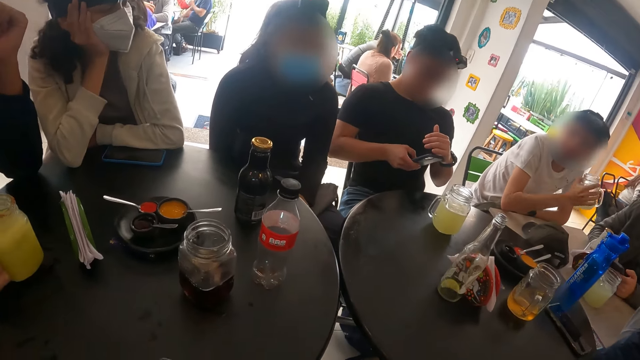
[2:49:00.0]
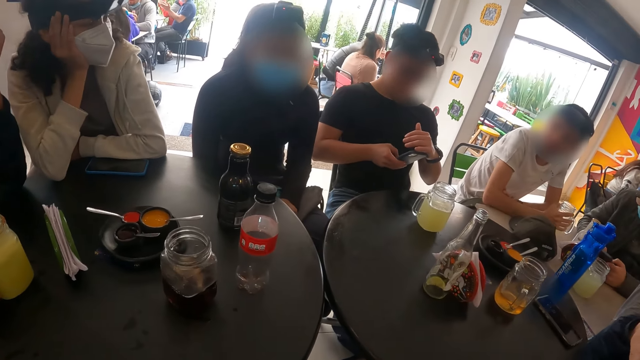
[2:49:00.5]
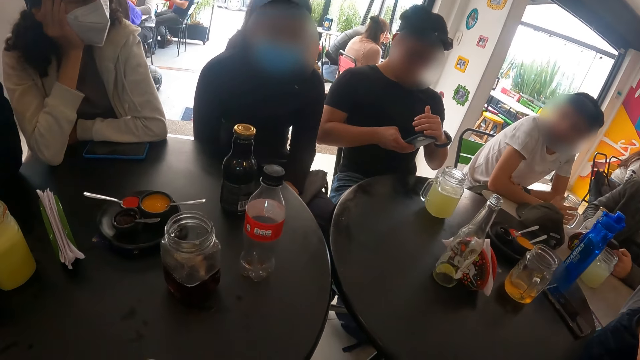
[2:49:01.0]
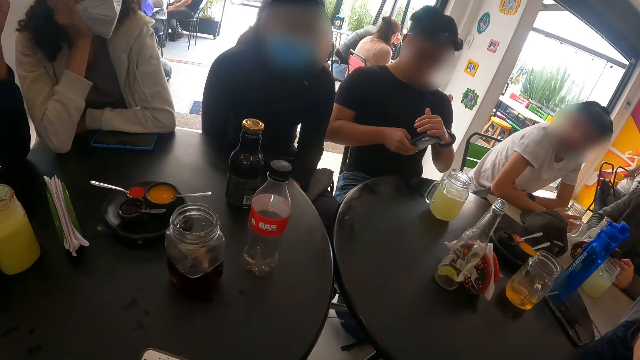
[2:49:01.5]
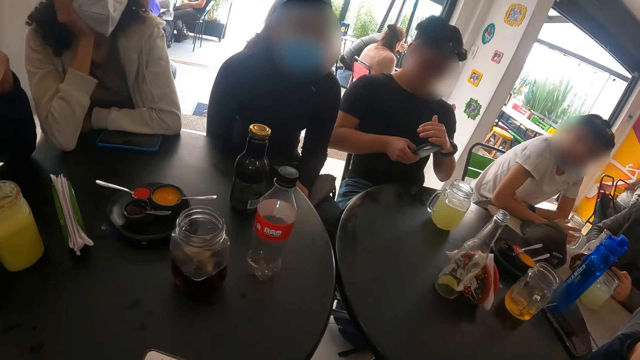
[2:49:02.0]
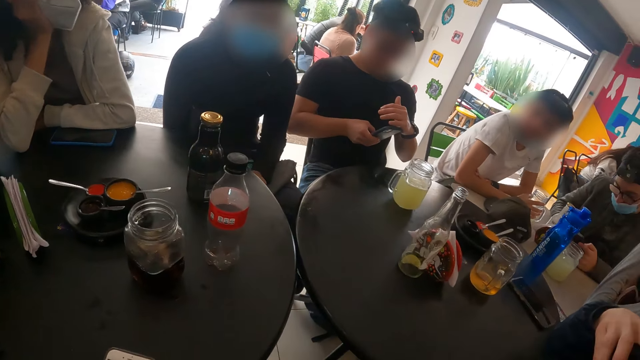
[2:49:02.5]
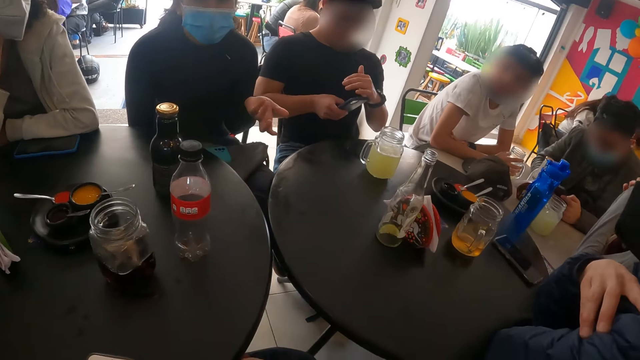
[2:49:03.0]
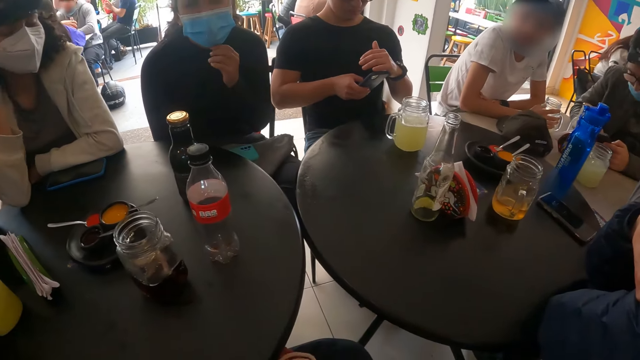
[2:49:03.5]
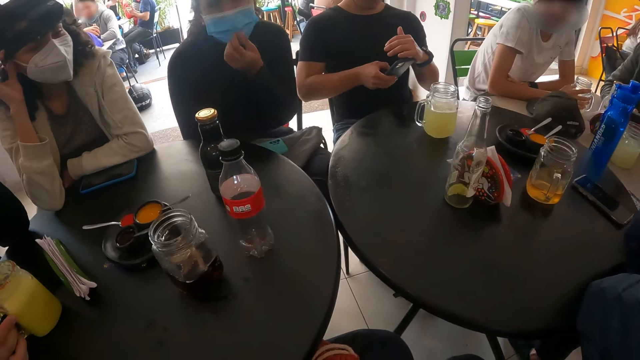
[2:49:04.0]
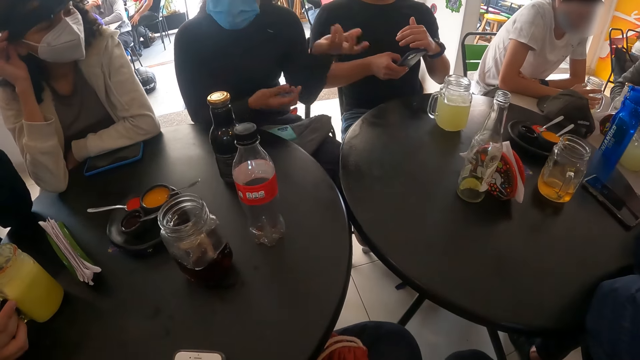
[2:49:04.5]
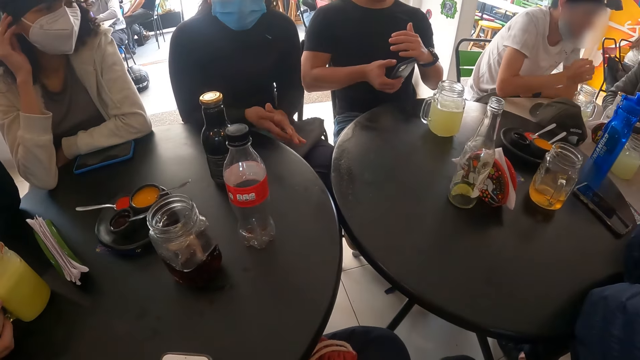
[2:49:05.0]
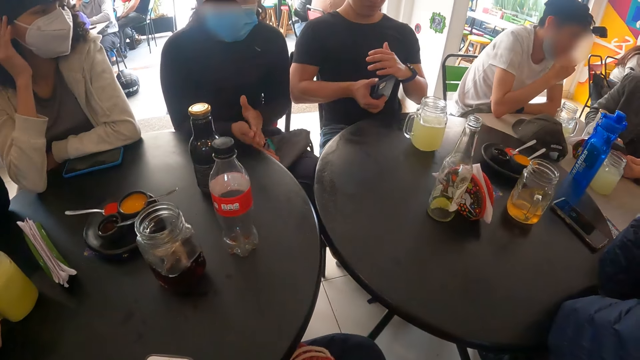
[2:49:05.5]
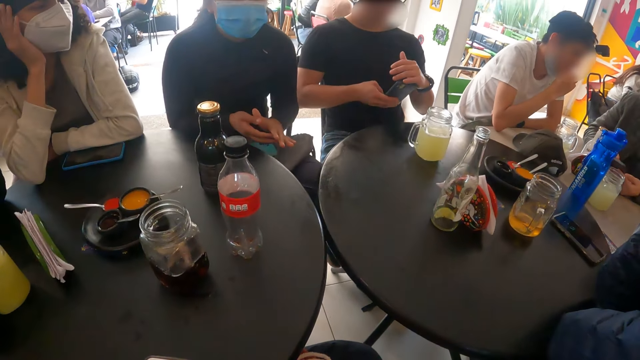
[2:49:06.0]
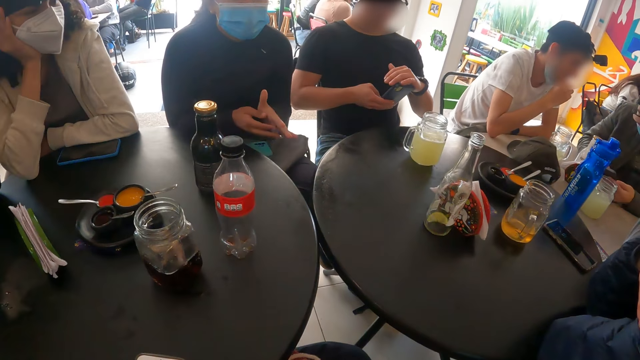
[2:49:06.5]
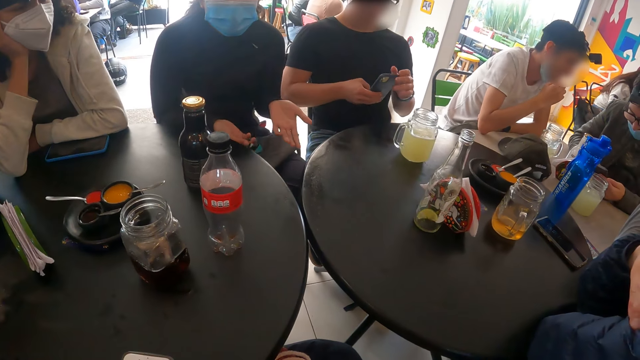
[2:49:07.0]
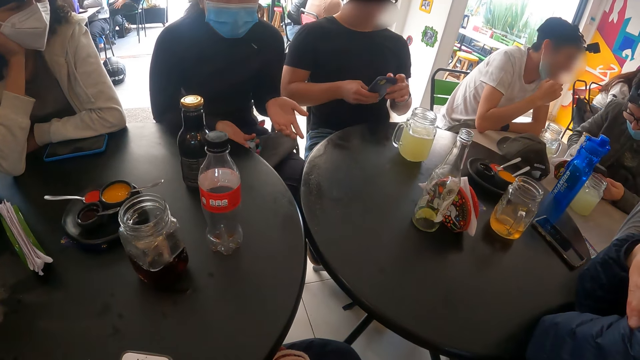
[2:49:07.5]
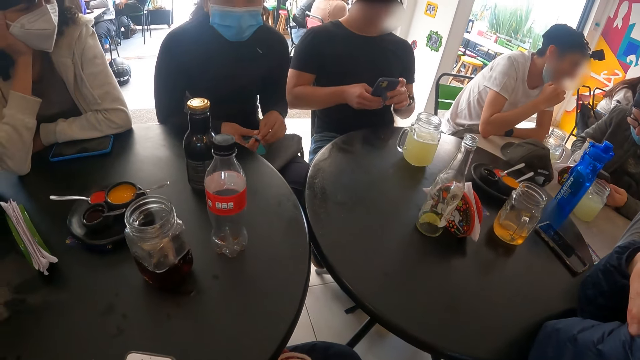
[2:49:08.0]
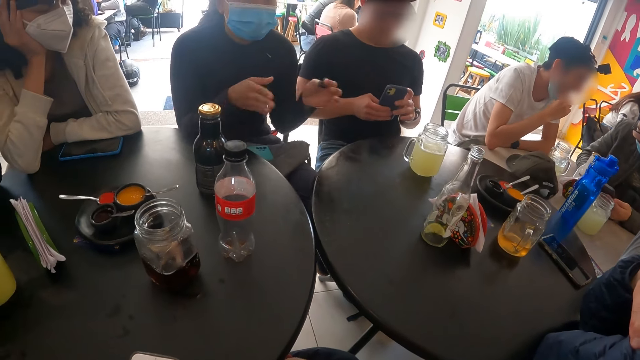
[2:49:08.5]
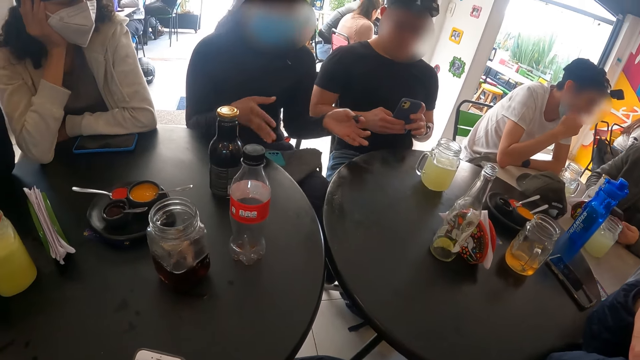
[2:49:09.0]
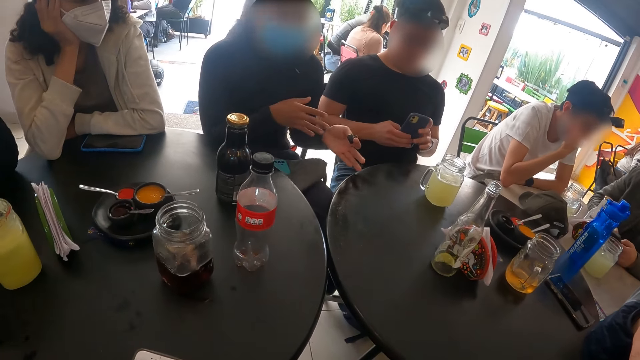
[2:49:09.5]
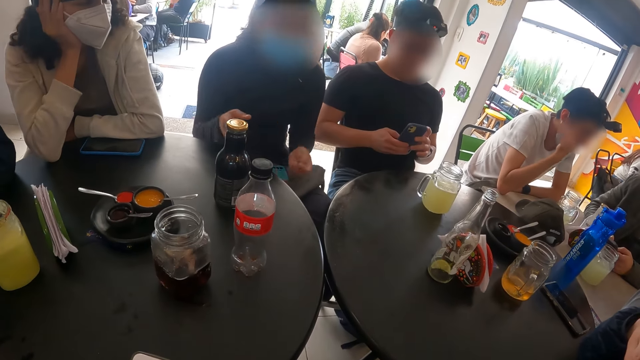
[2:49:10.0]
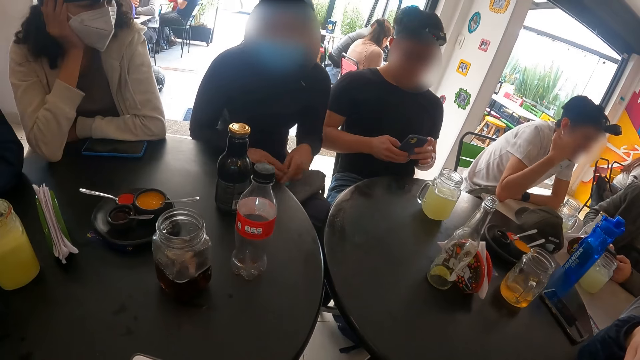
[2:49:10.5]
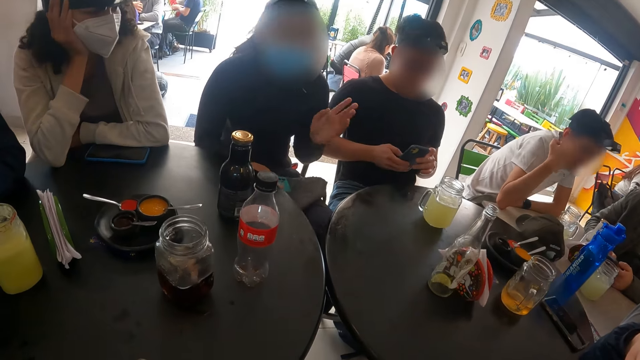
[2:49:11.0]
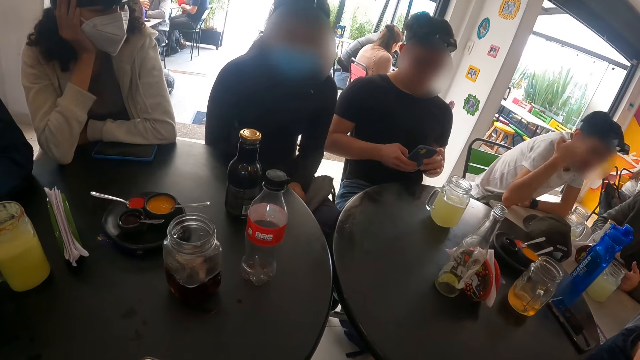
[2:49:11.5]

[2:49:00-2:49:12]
A man drops the cup on the table with his right hand. The camera wearer looks around the table. A person shows hand gestures.

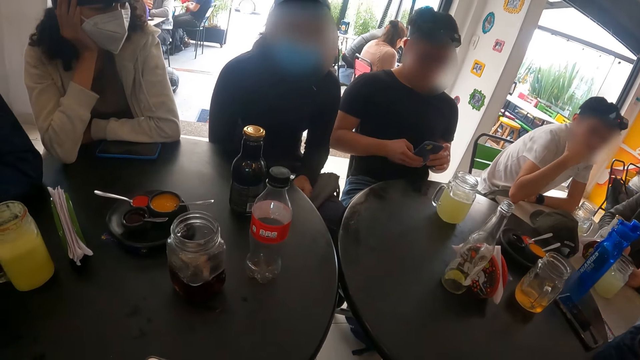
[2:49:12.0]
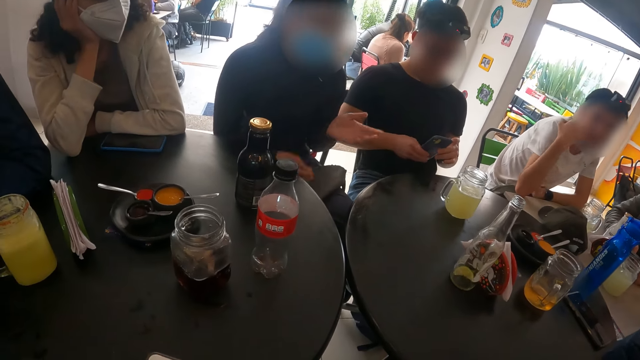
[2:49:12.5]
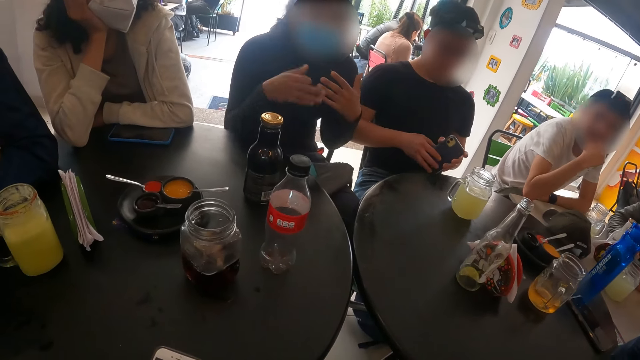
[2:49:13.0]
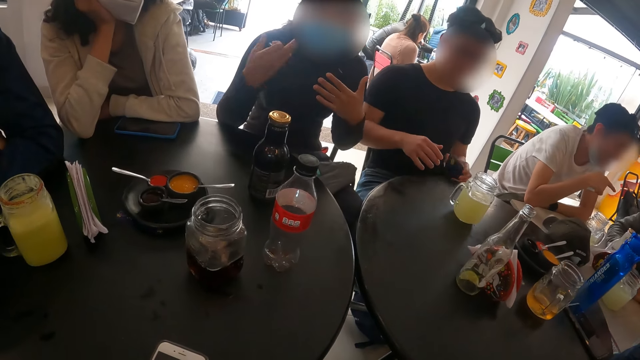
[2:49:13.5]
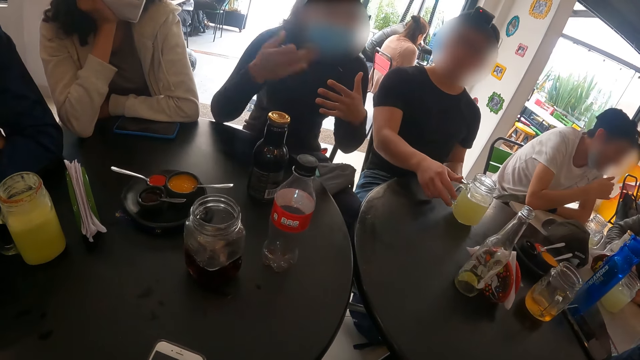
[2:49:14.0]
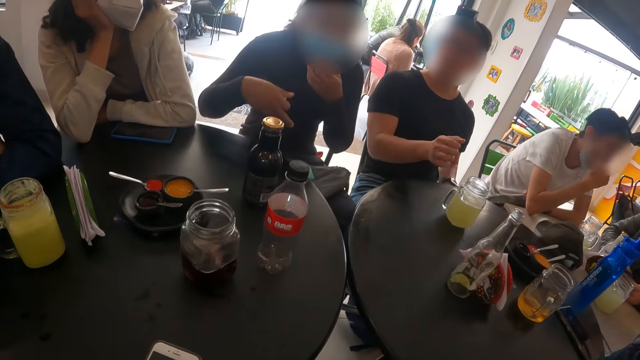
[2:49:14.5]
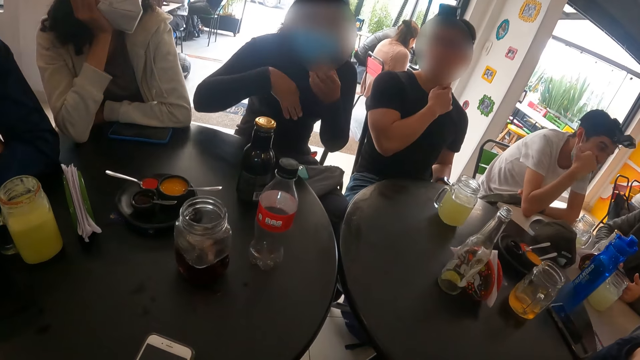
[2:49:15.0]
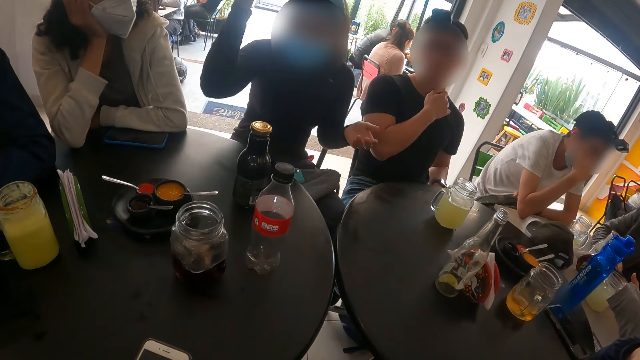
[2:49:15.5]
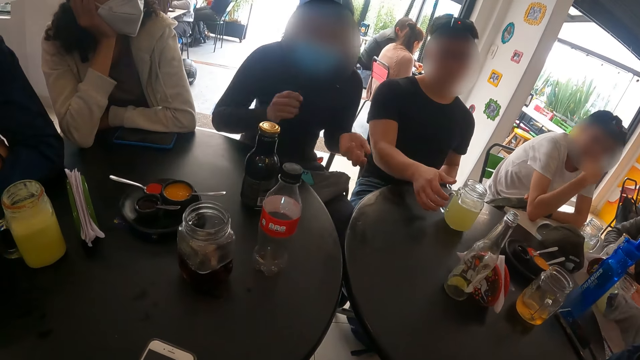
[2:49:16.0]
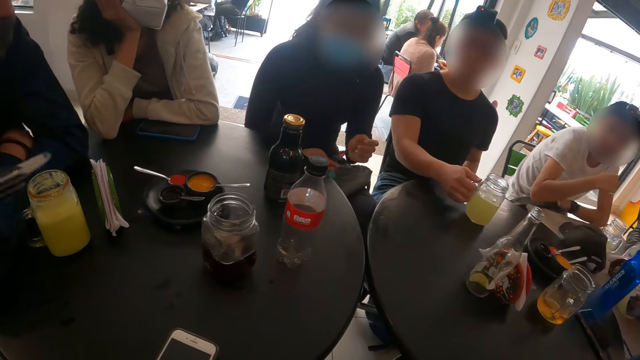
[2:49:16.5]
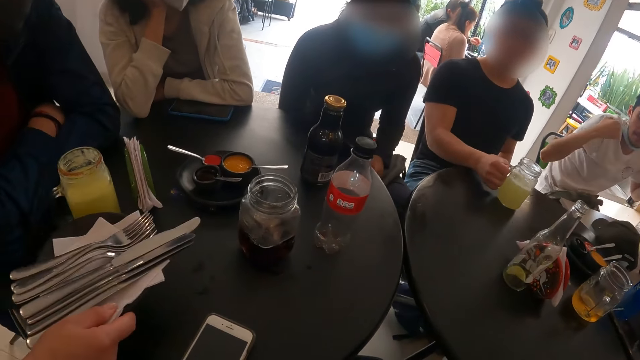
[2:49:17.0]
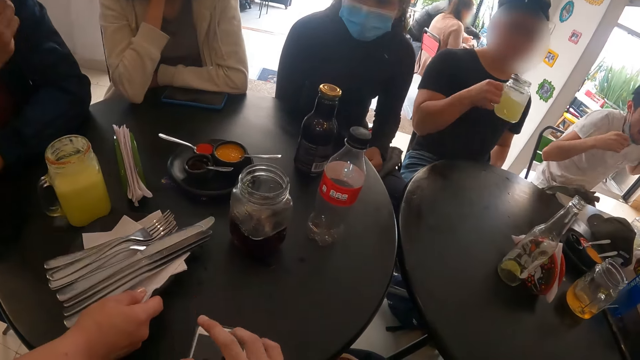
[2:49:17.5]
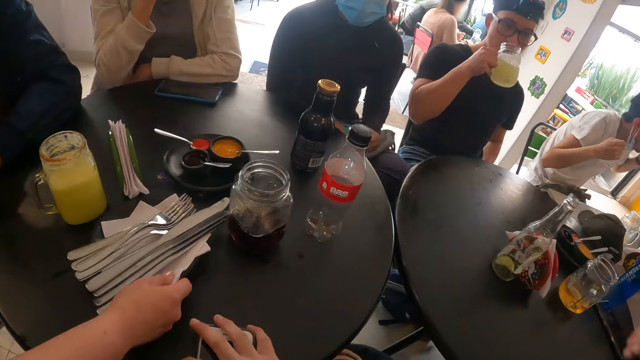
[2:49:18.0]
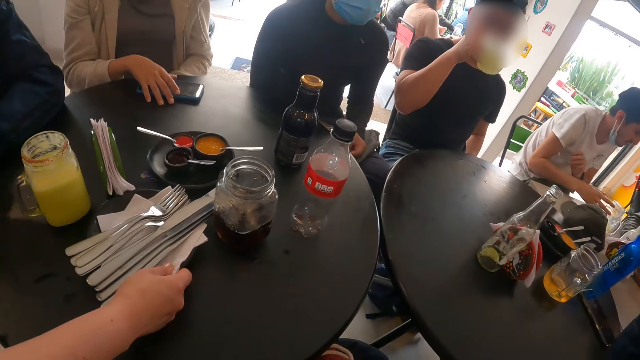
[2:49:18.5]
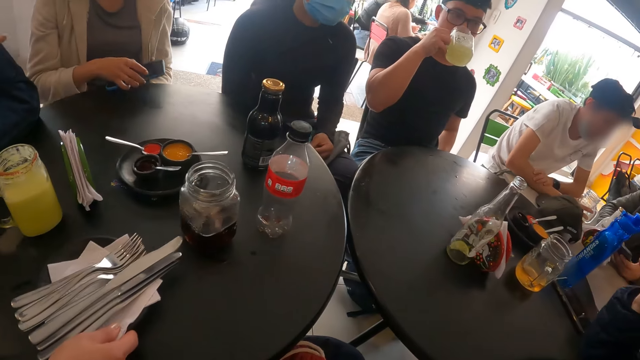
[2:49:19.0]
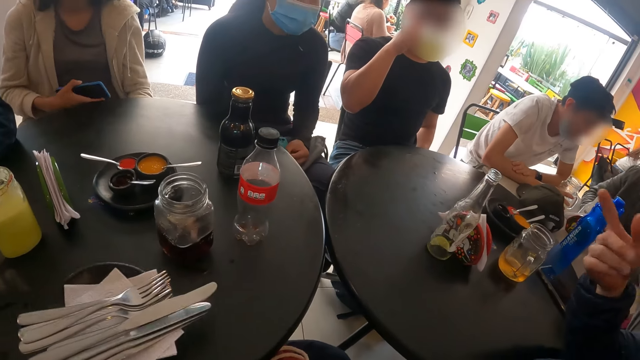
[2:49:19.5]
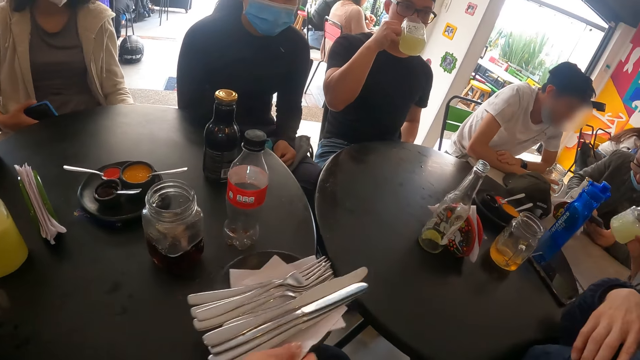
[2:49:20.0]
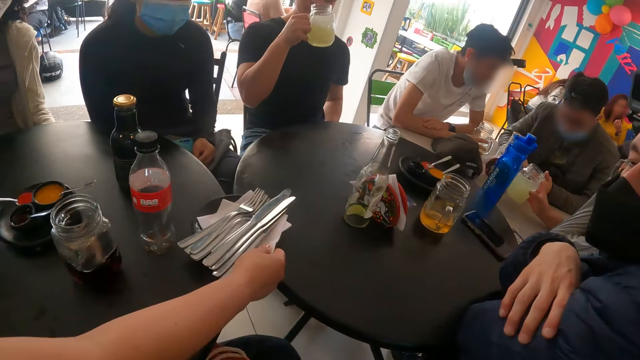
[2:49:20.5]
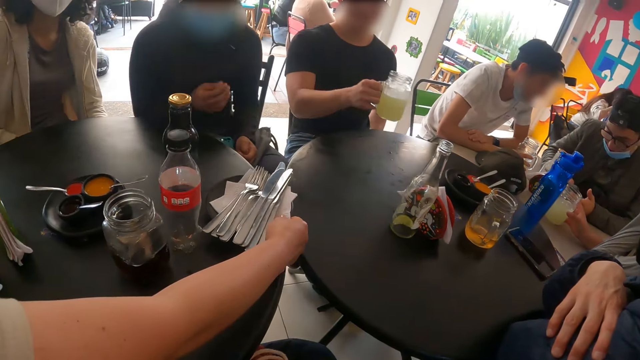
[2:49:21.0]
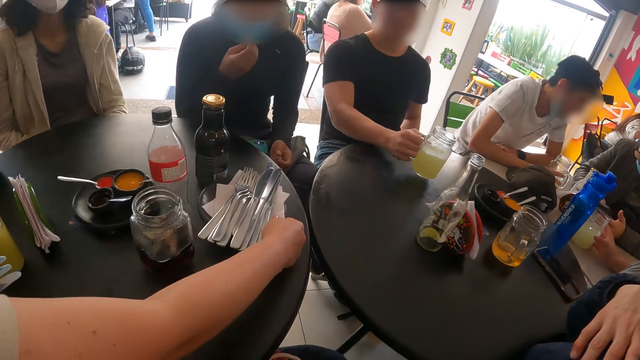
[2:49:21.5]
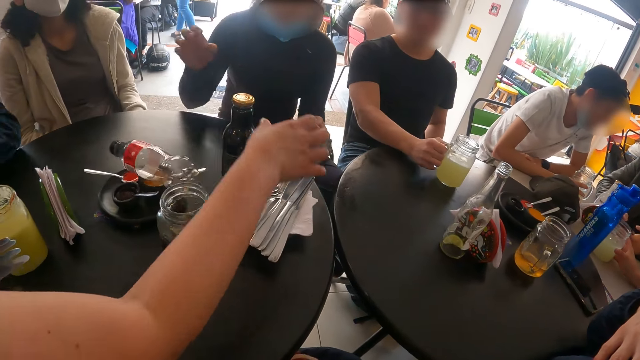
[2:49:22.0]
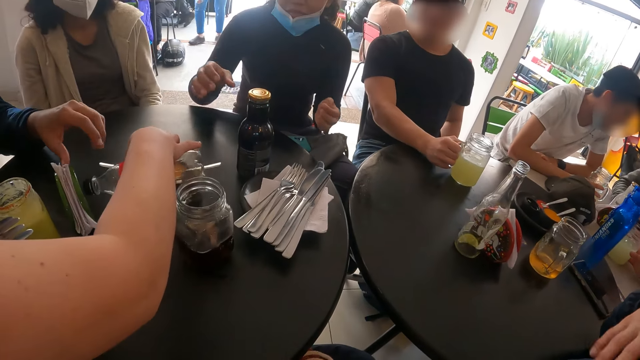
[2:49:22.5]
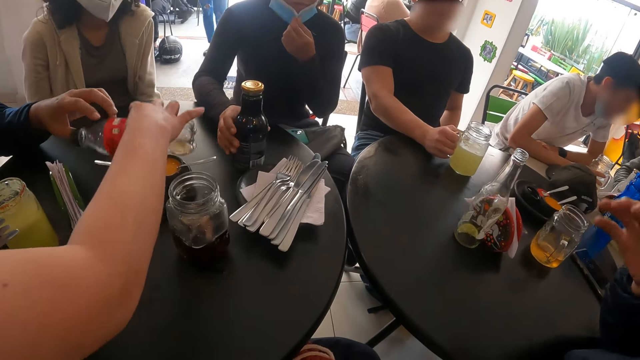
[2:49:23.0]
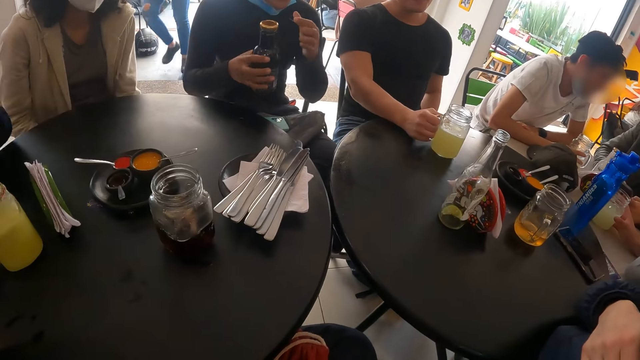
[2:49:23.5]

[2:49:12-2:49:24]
A man touches the cup on the table with his right hand. The man picks up the cup from the table with his right hand. A waiter drops a plate with cutleries on the table with her right hand. The man drinks juice from the cup with his right hand. The camera wearer picks up a phone from the table with his right hand. A woman picks up the phone from the table with her right hand. The waiter adjusts the plate with cutleries on the table with her right hand. The man drops the cup on the table with his right hand. The waiter picks up a bottle from the table with her right hand. Another woman picks up the bottle from the table with her right hand.
